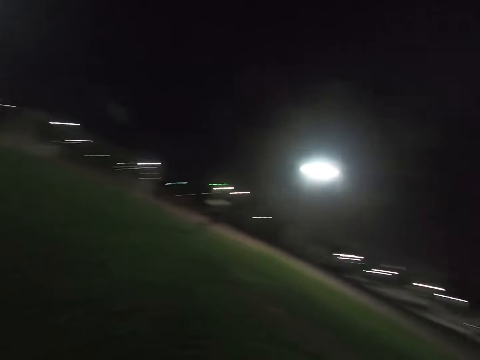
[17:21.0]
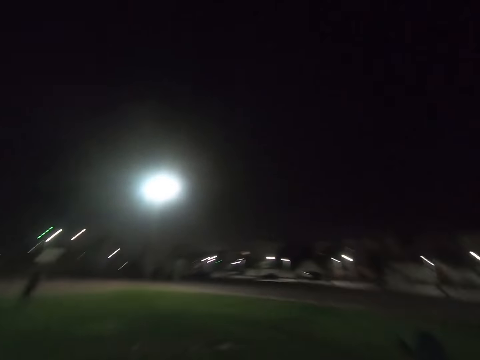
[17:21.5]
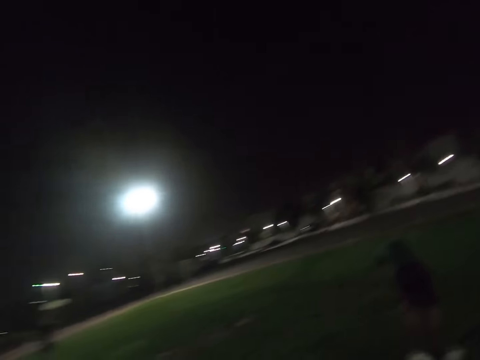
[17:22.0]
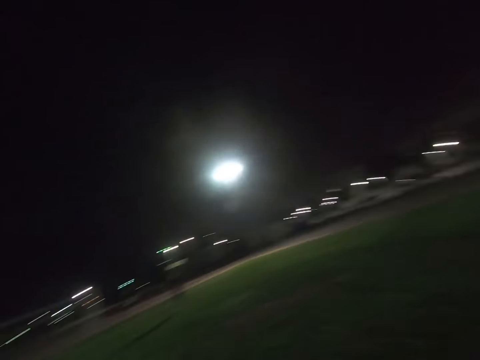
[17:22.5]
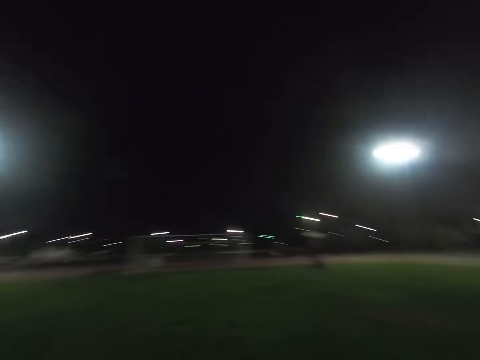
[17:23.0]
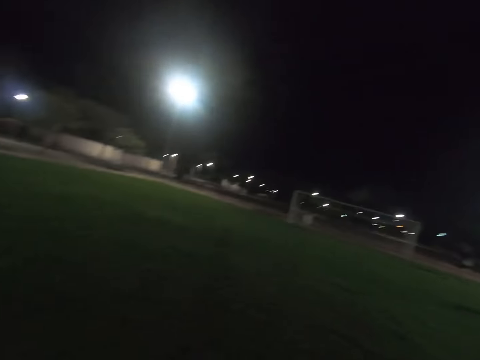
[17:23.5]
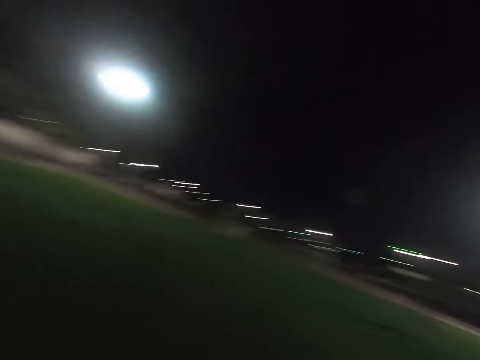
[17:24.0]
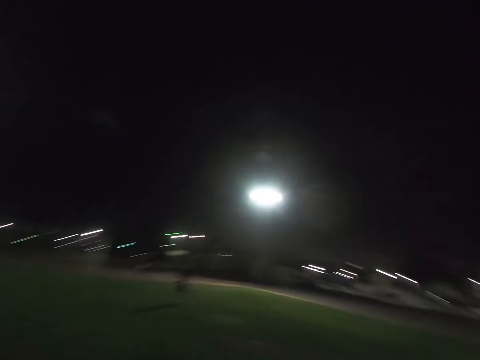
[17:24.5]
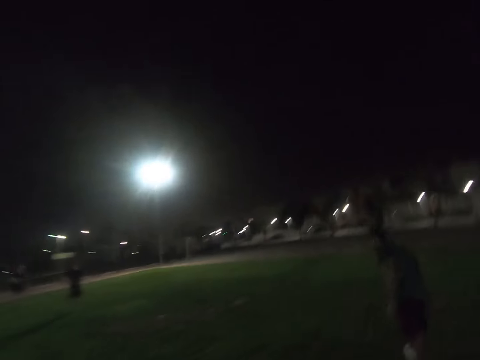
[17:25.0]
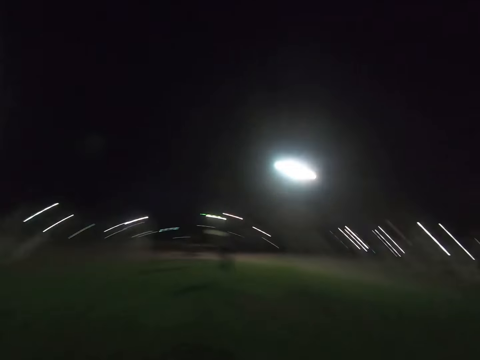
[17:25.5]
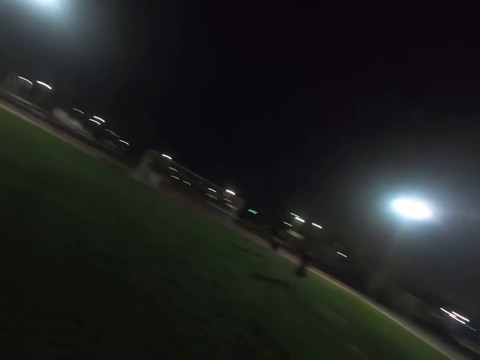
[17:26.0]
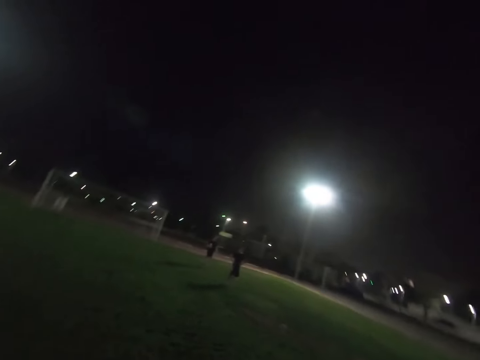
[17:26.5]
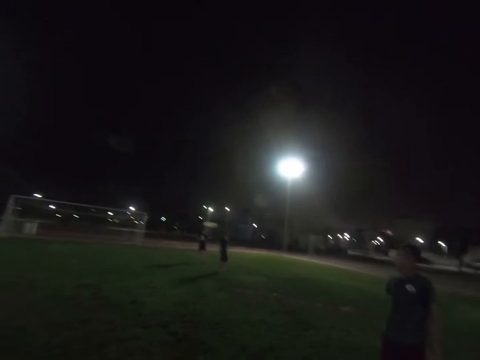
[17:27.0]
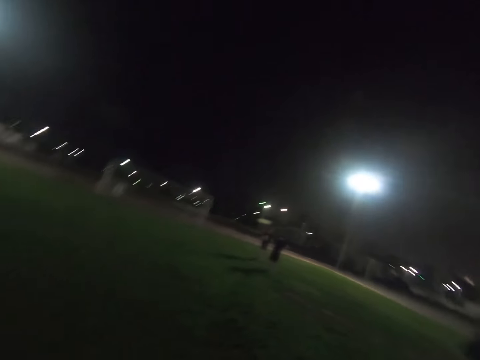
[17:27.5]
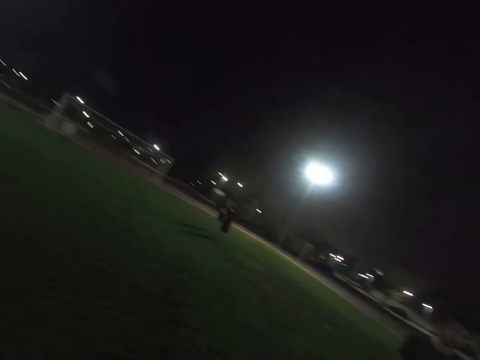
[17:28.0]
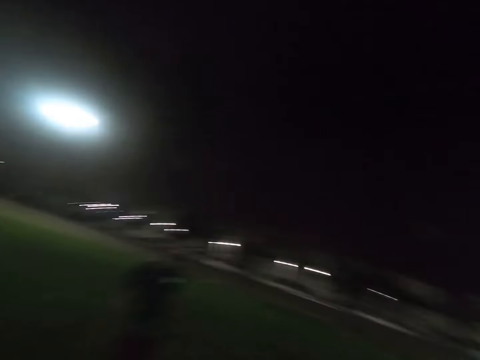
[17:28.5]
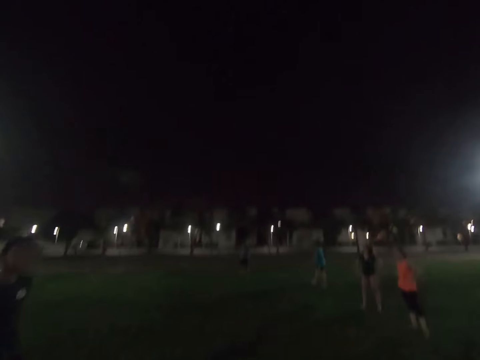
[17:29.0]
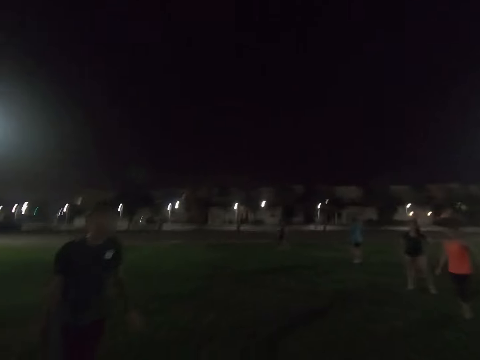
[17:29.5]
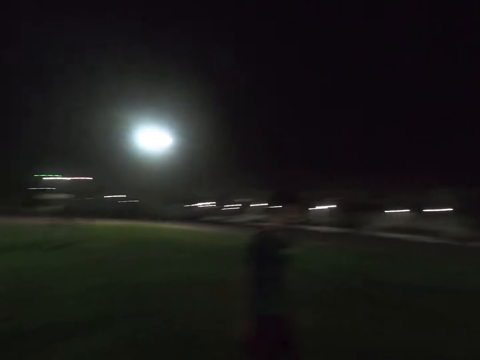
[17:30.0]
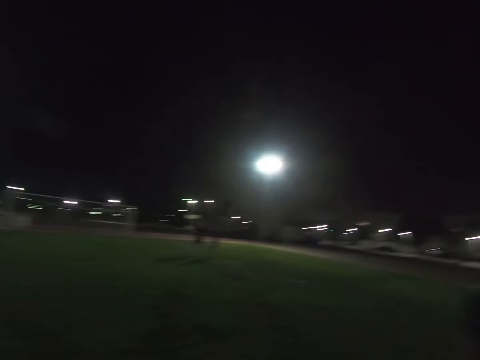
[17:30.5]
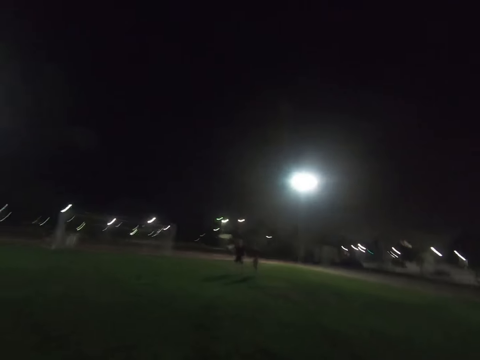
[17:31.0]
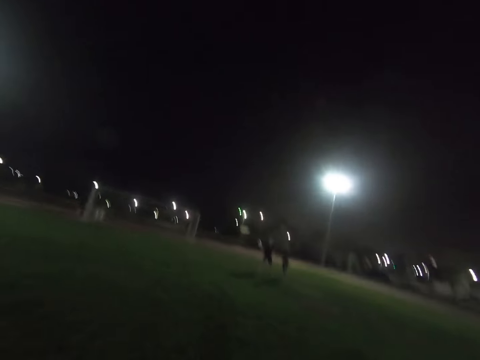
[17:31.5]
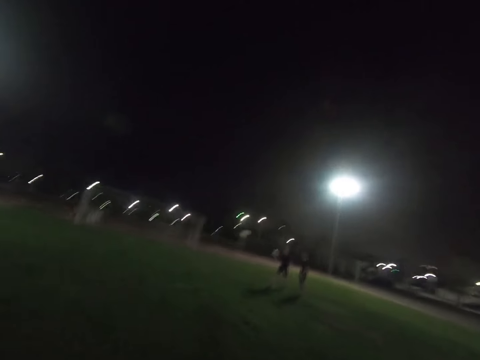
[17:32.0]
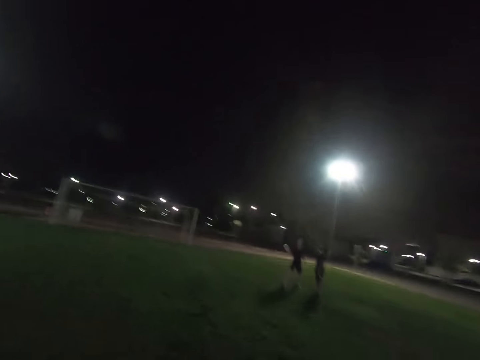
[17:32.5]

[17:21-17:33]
The camera wearer looks around. A man walks around the field. The man walks around the field repeatedly.

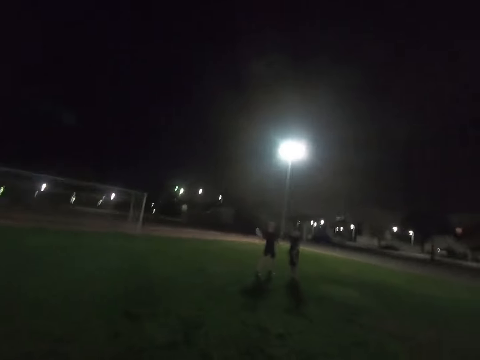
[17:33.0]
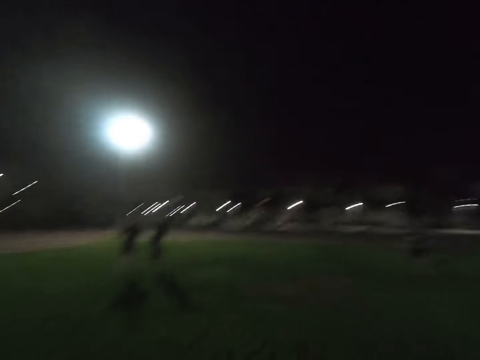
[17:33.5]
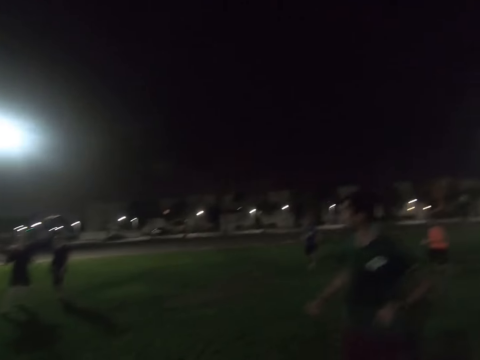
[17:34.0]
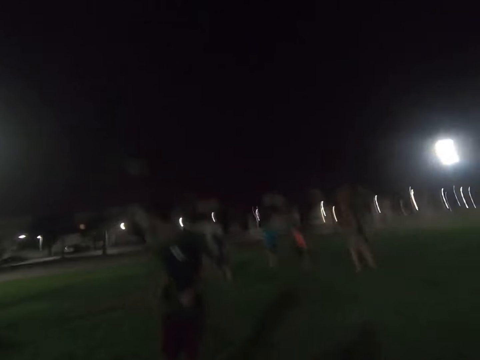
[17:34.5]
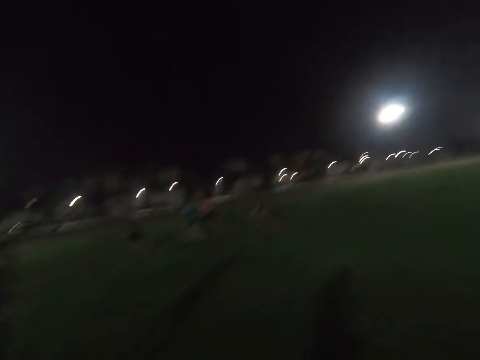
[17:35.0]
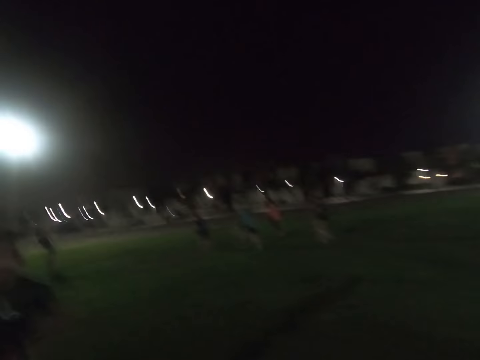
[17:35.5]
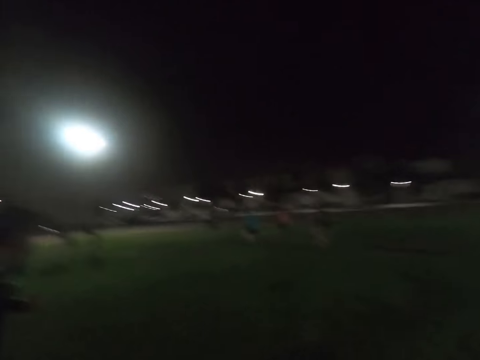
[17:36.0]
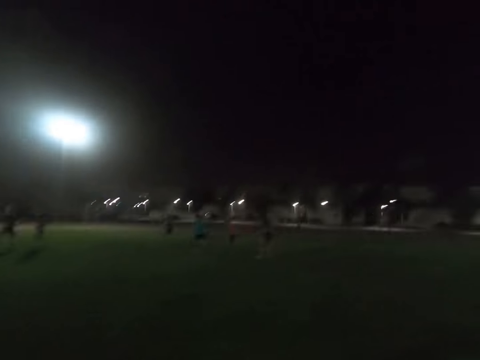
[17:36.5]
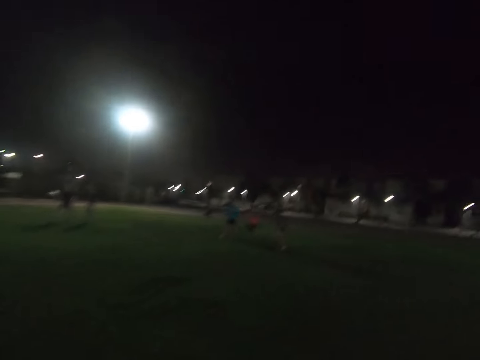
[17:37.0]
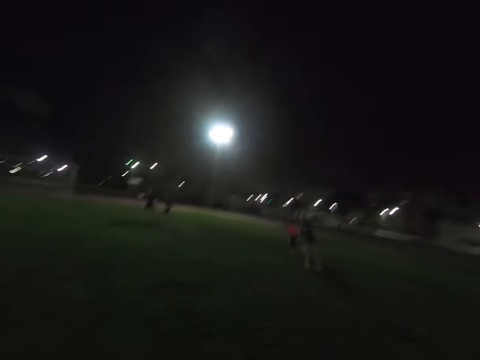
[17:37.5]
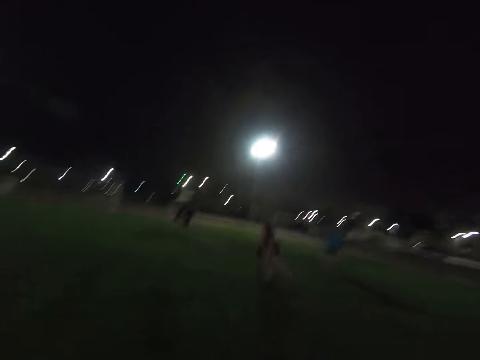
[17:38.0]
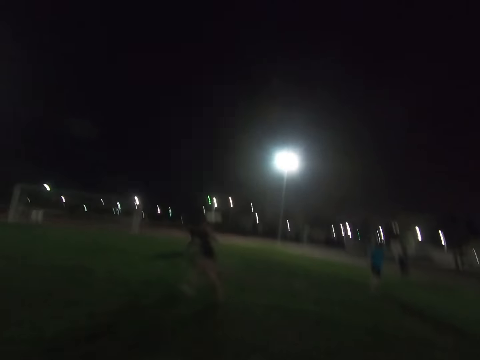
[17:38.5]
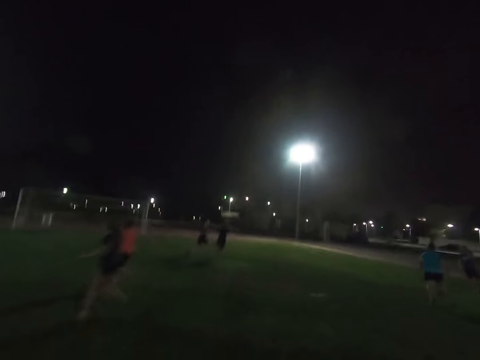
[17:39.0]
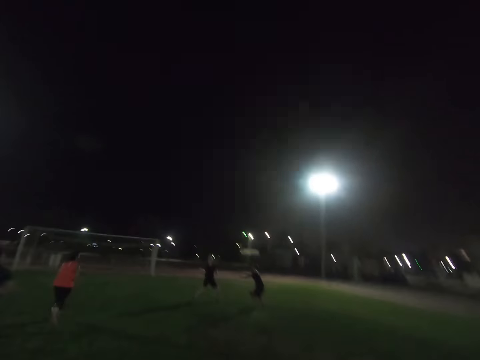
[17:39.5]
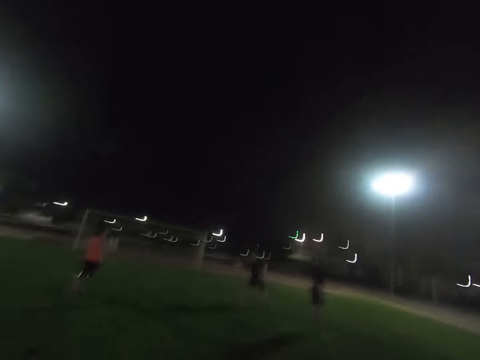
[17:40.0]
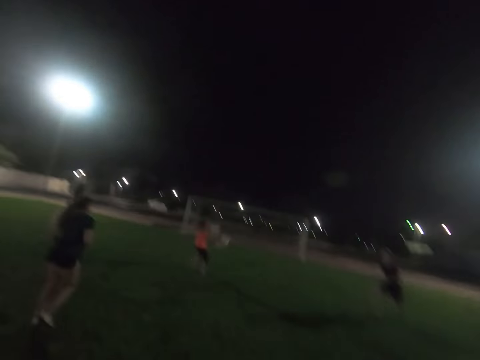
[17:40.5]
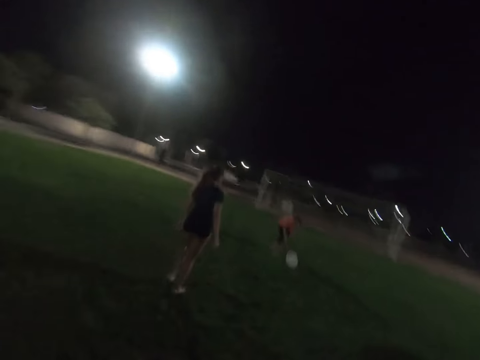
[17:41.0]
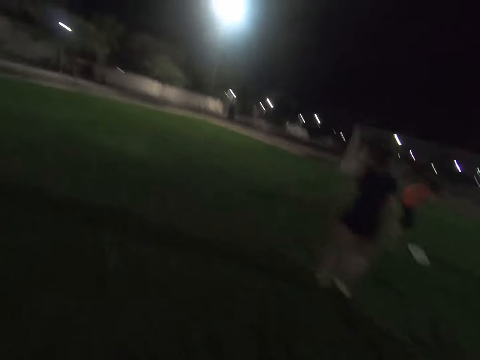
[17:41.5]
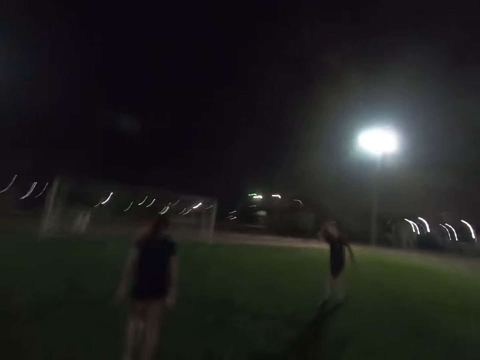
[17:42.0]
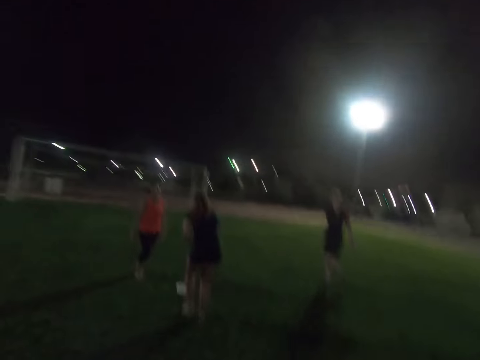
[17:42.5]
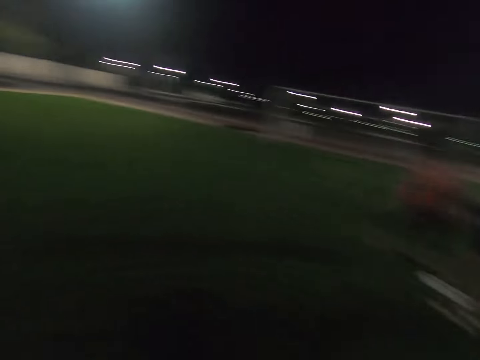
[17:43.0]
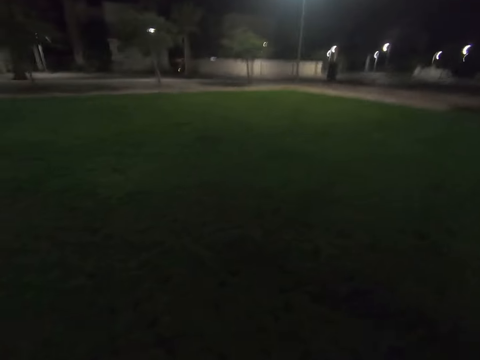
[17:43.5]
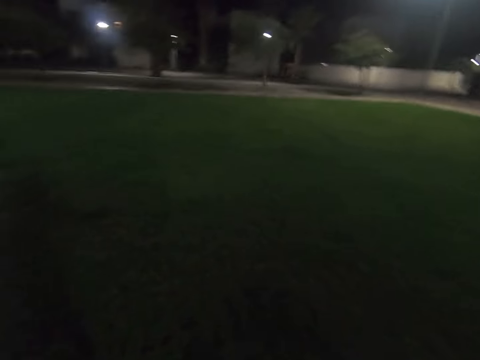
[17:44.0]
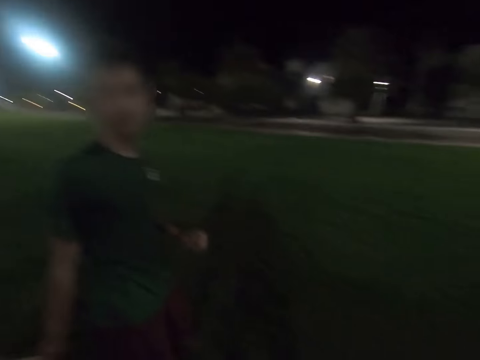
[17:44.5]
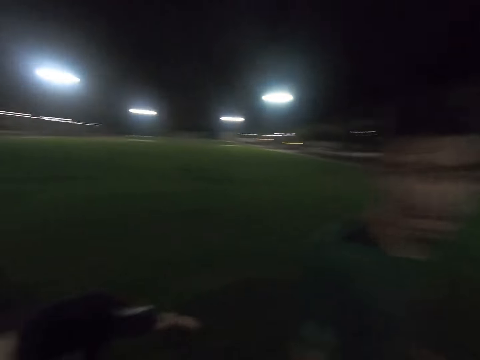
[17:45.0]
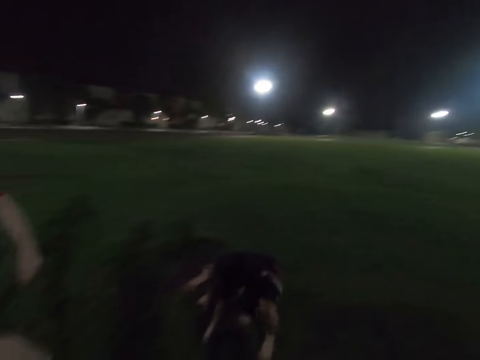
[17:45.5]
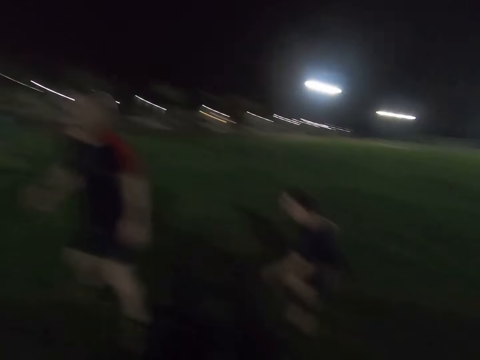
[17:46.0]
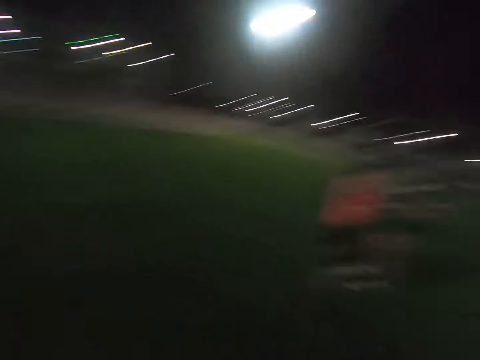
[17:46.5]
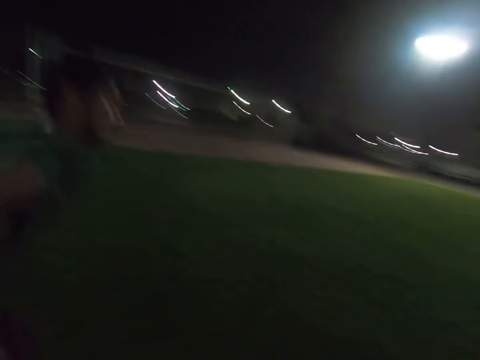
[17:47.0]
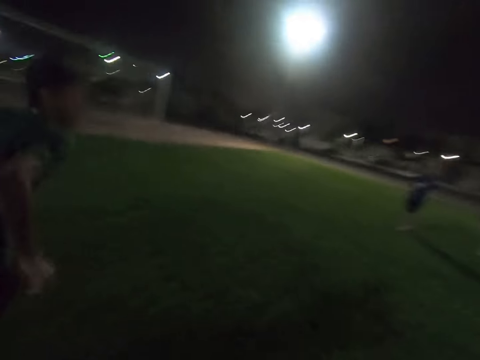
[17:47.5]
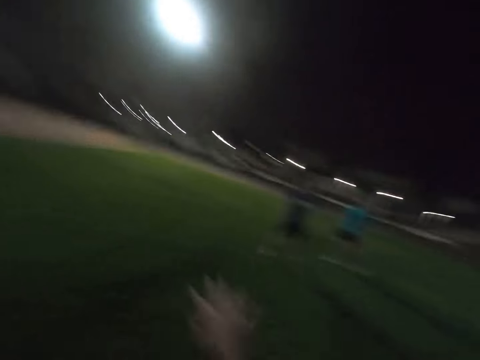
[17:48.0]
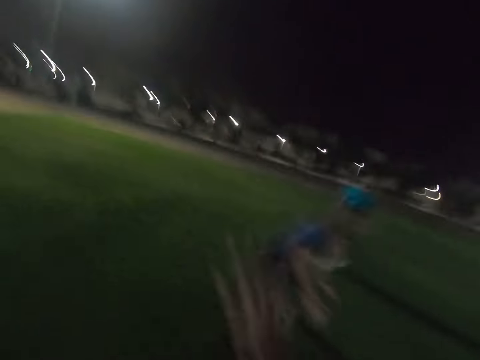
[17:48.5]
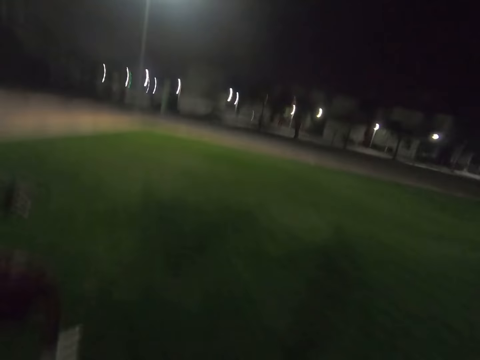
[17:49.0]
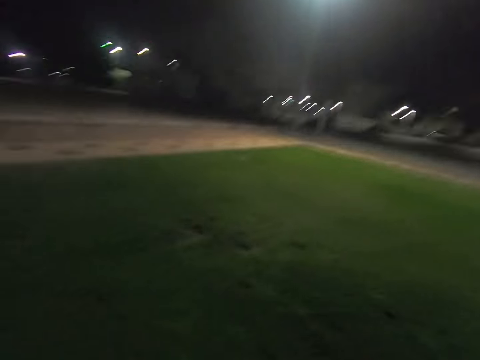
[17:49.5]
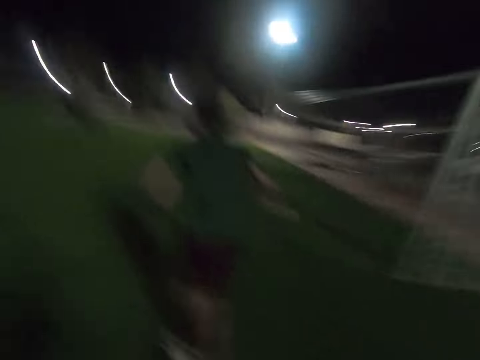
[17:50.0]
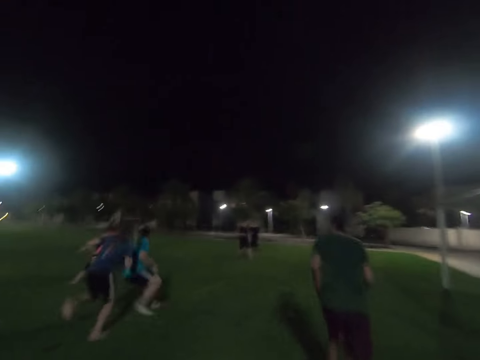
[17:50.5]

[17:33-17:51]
The camera wearer runs in the field. A man walks around the field. A lady runs around the field. Another lady runs around the field. The other lady stands in the field. The first lady walks around the field. The man walks around the field. The camera wearer walks in the field. Another man stands in the field. Another man stands in the field. The first lady stands in the field. The other lady stands in the field. The first man runs around the field. The camera wearer moves his hand. Another man walks around the field. Another man walks around the field. The first man walks around the field.
